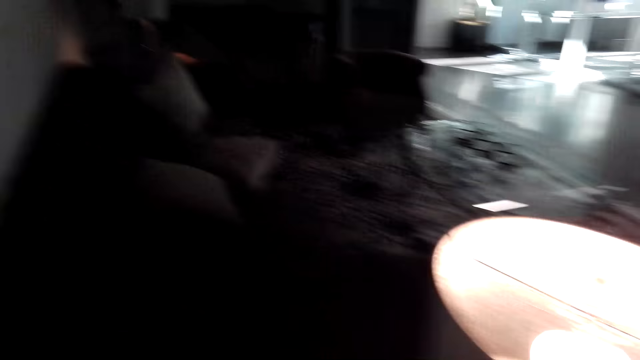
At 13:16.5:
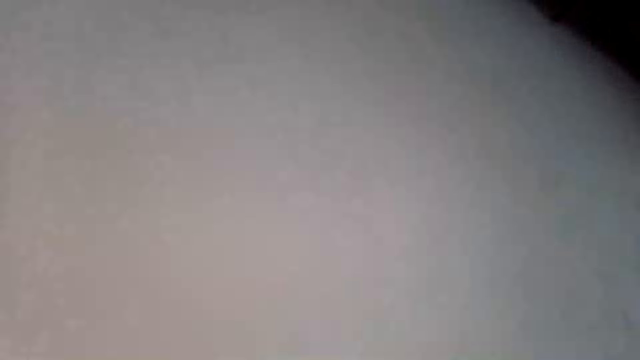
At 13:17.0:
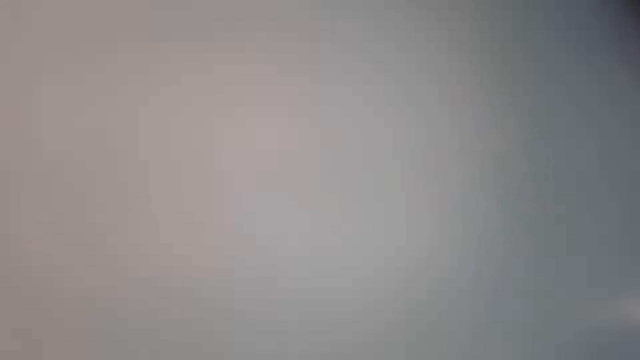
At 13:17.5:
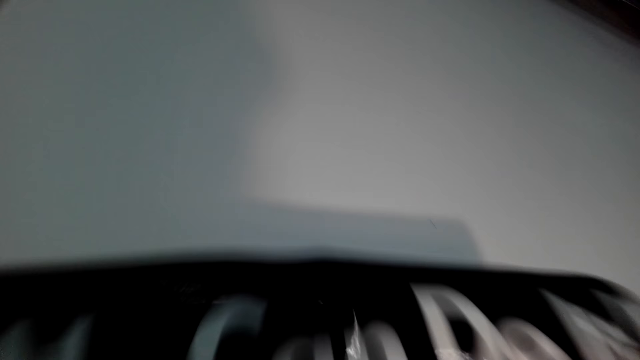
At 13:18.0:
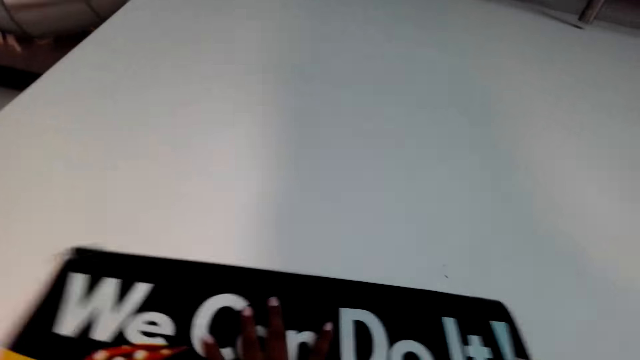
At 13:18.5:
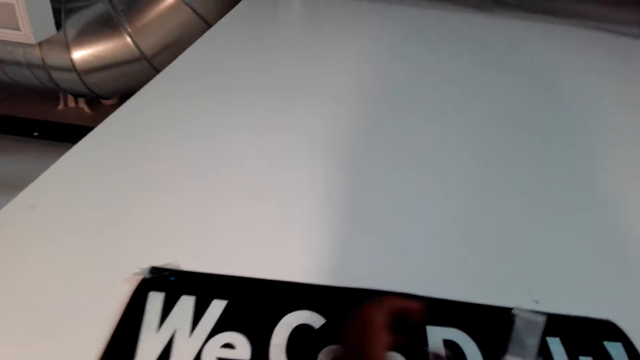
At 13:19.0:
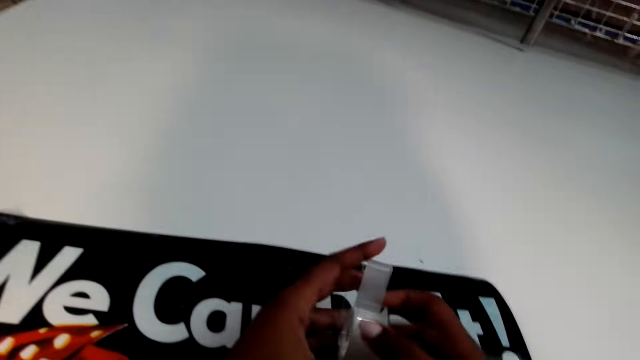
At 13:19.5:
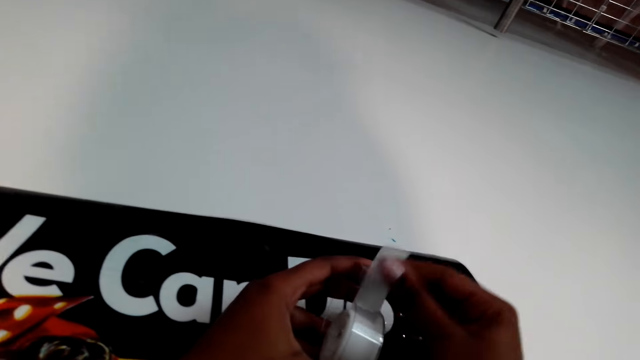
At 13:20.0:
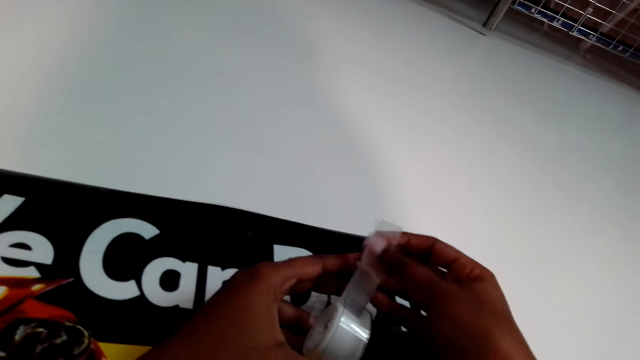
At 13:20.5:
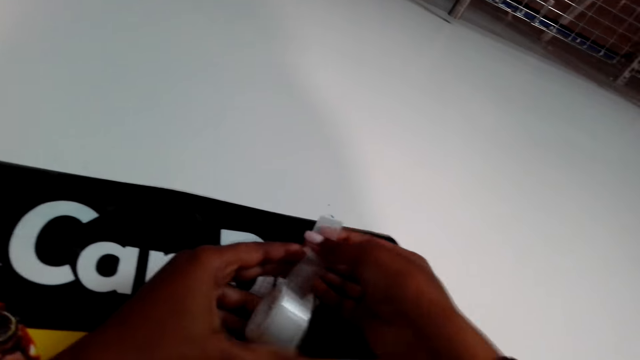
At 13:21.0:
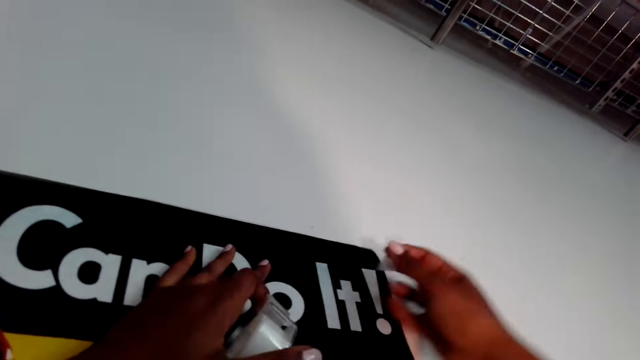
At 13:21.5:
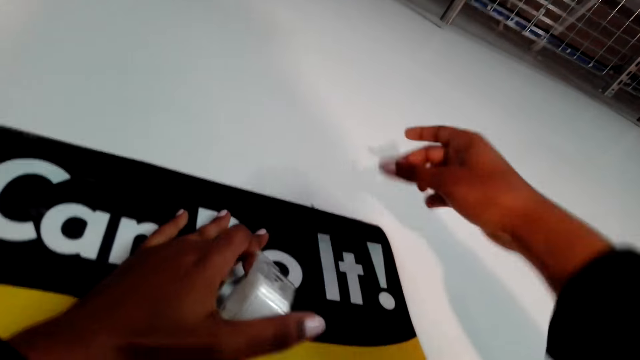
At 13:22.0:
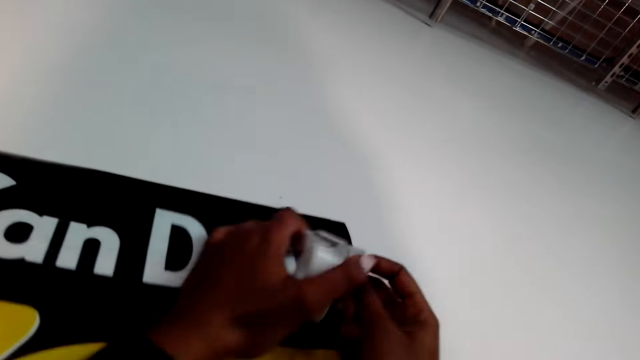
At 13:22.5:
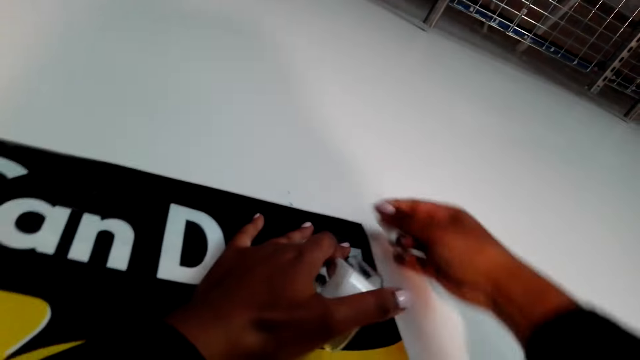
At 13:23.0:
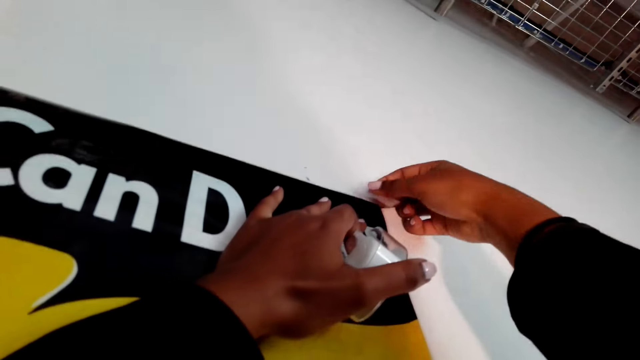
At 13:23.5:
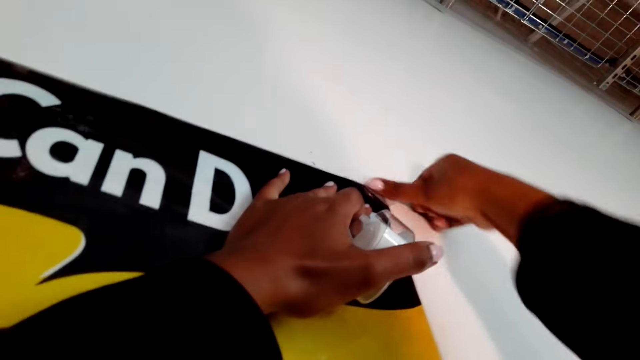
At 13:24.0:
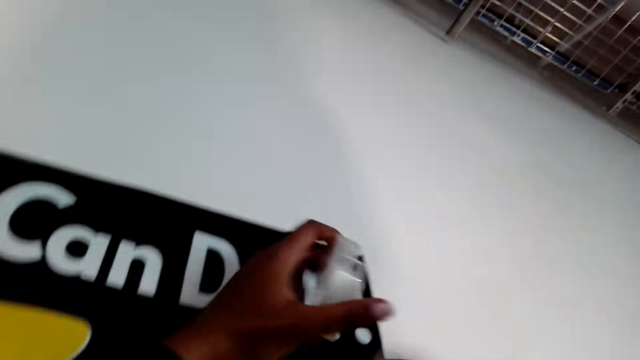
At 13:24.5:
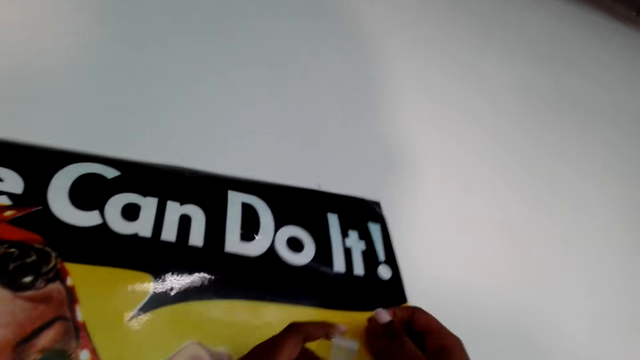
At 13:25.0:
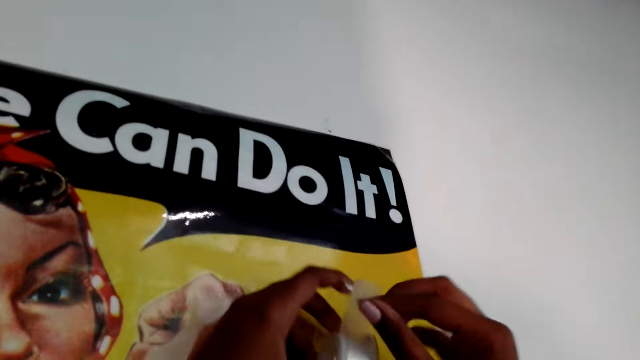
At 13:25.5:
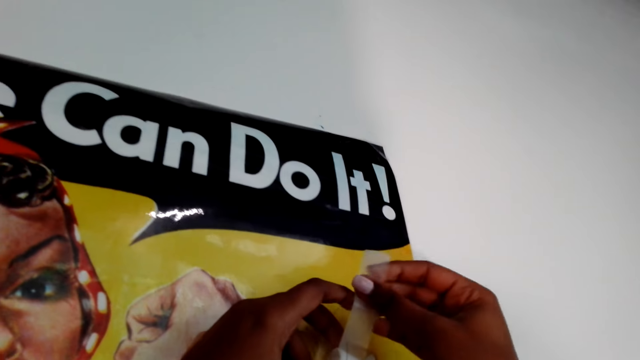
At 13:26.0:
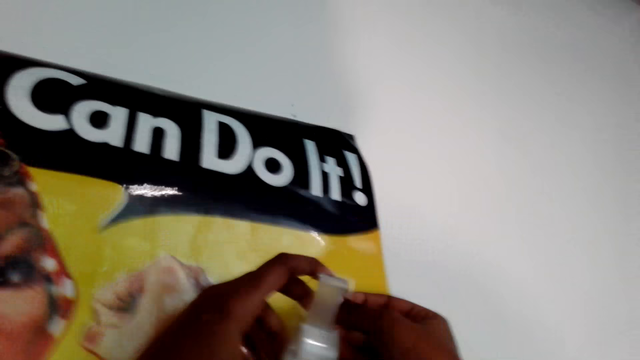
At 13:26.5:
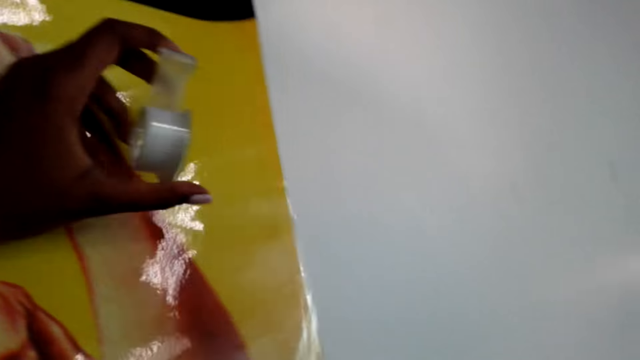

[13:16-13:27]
The camera wearer puts a poster on the wall. They cut tape. They attach the poster against the wall with the tape.

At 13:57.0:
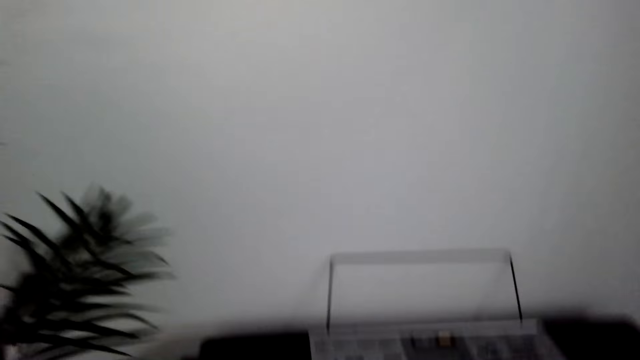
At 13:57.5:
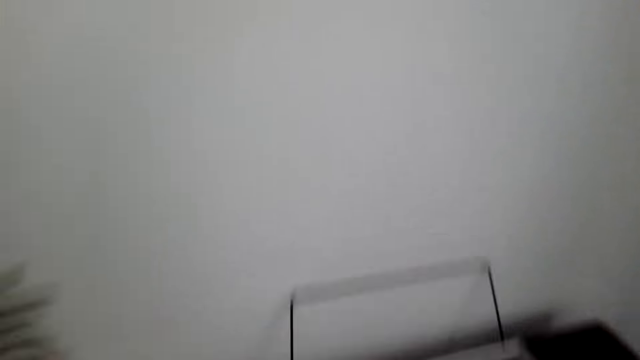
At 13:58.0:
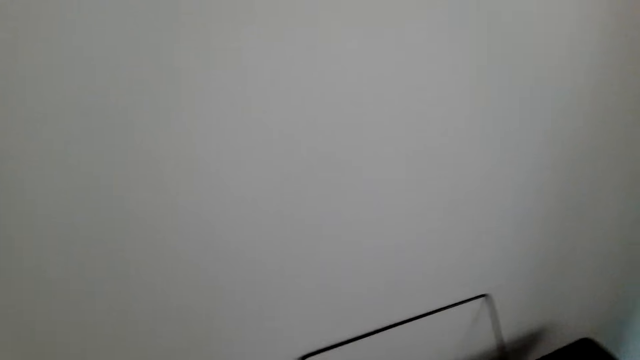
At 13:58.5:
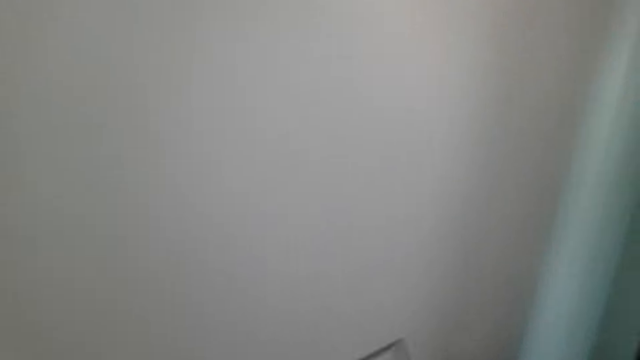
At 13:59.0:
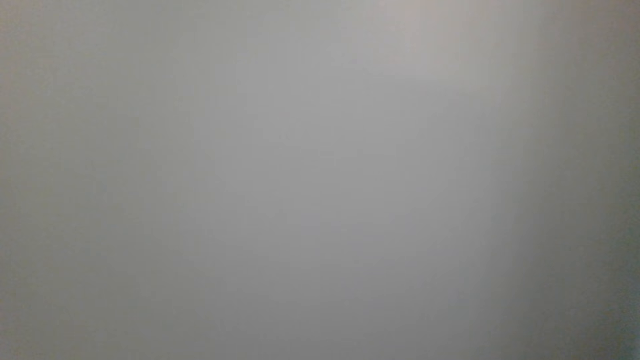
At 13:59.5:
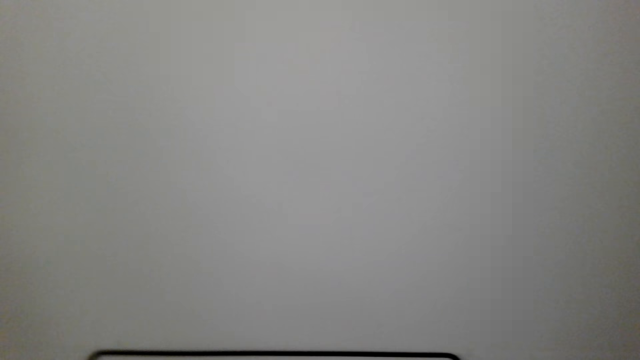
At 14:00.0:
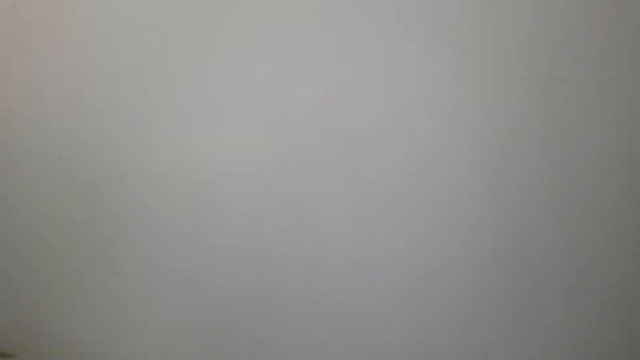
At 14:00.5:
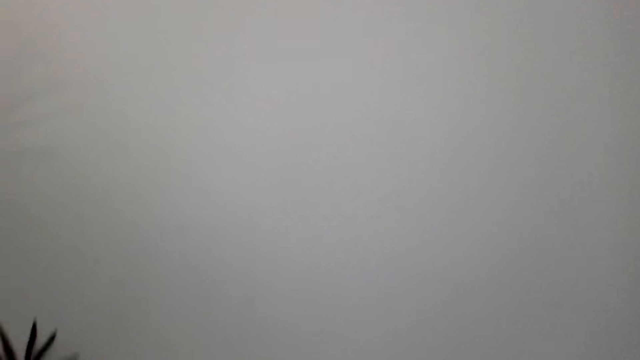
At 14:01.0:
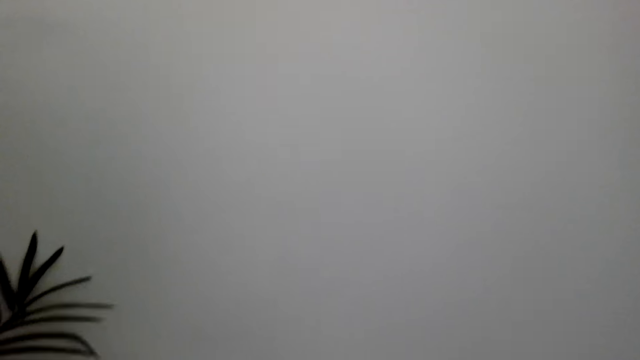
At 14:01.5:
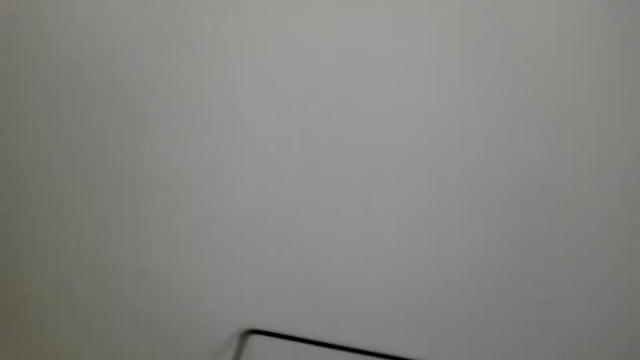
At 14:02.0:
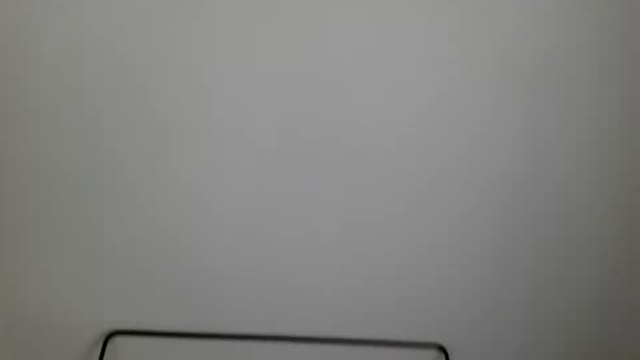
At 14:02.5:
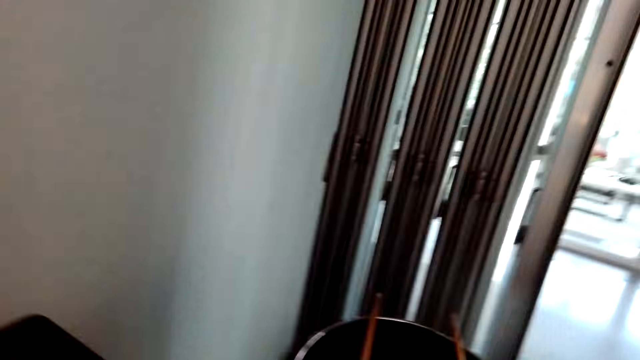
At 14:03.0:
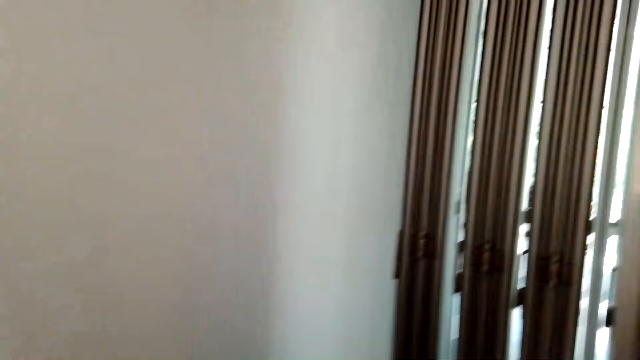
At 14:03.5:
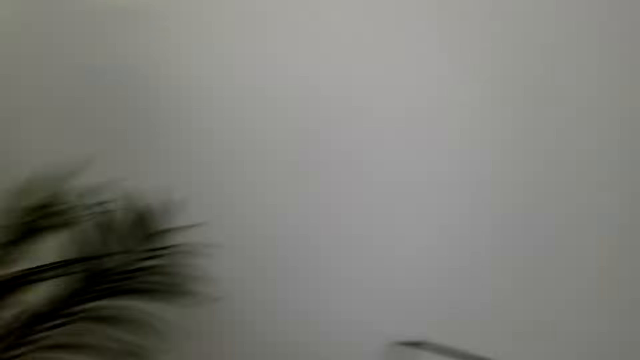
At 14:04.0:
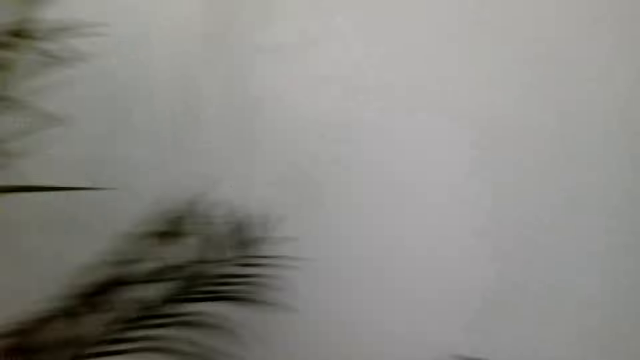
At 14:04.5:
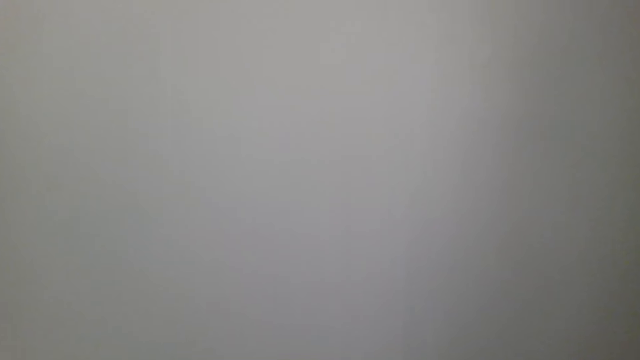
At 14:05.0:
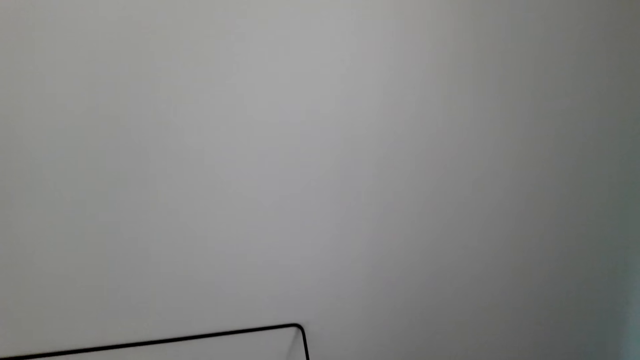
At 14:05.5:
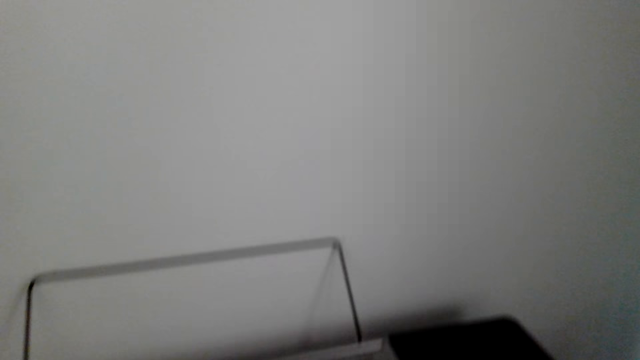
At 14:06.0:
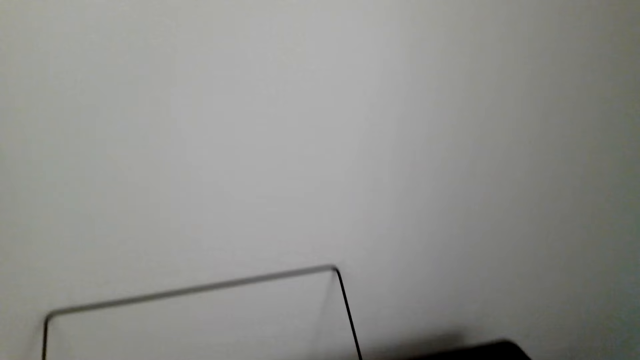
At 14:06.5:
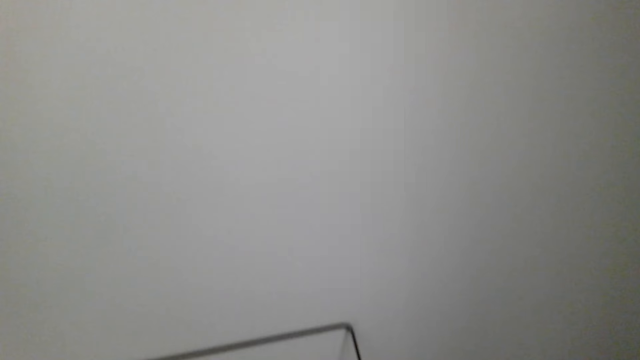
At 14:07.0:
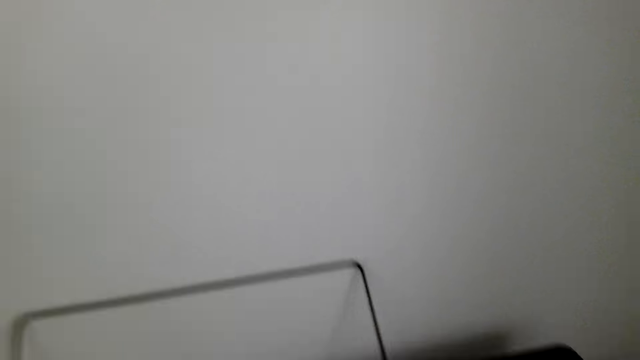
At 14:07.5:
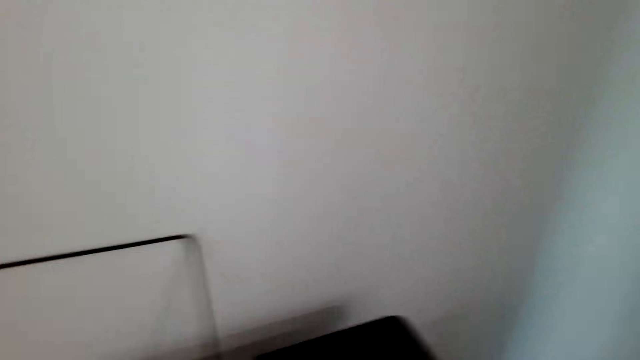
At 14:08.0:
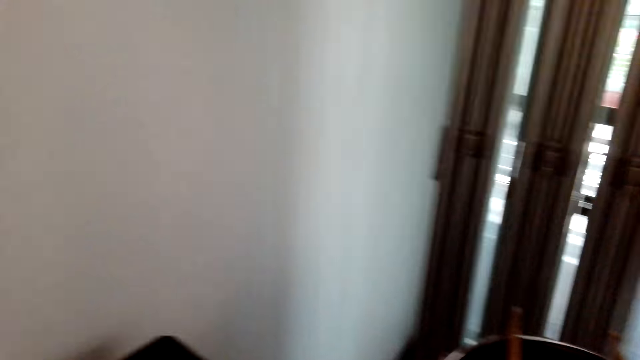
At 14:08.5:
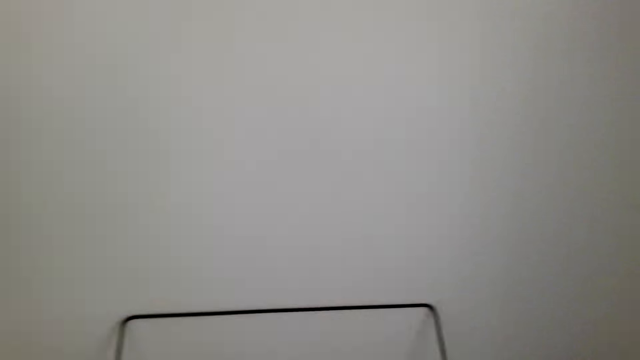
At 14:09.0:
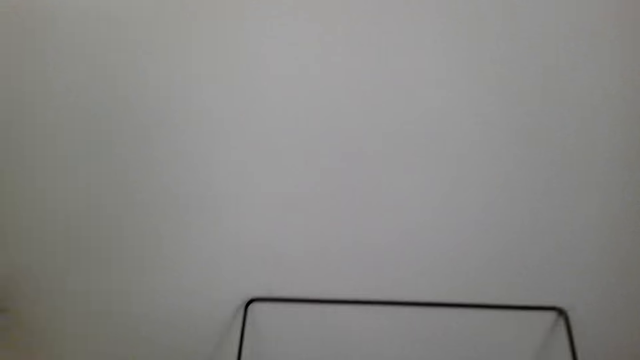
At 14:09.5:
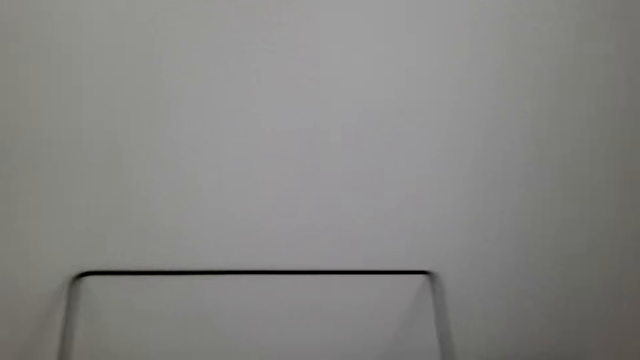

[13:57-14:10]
The camera wearer looks around.
